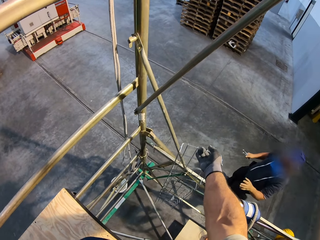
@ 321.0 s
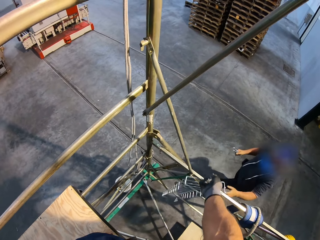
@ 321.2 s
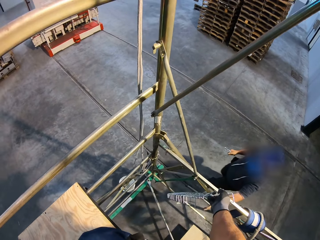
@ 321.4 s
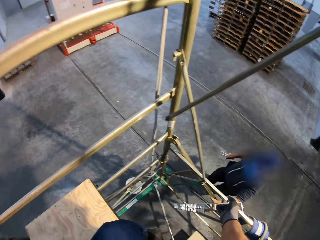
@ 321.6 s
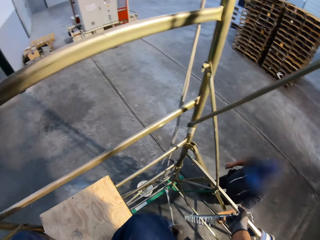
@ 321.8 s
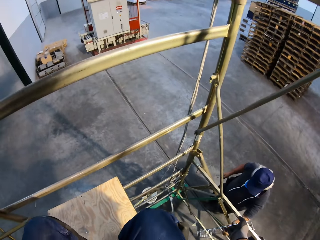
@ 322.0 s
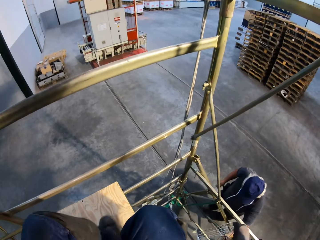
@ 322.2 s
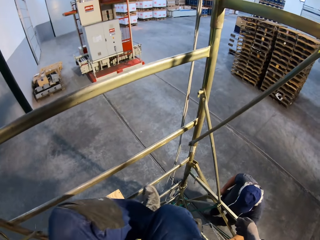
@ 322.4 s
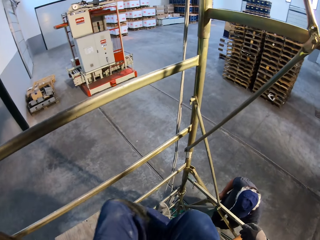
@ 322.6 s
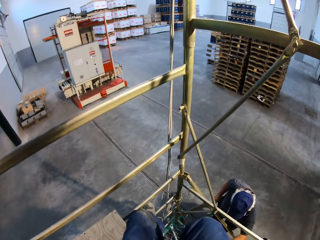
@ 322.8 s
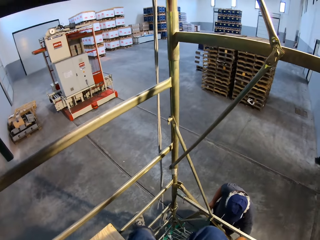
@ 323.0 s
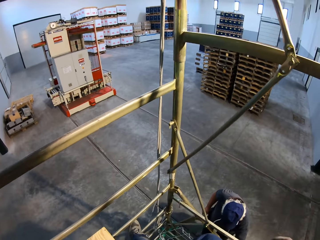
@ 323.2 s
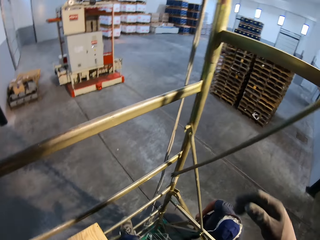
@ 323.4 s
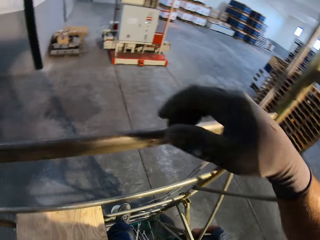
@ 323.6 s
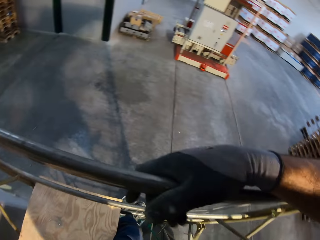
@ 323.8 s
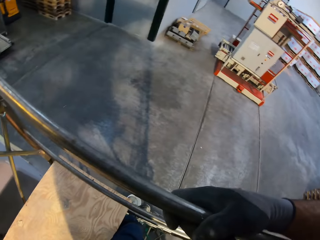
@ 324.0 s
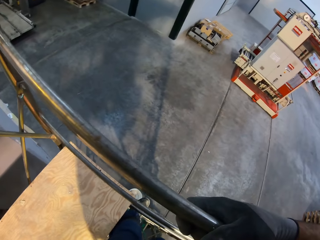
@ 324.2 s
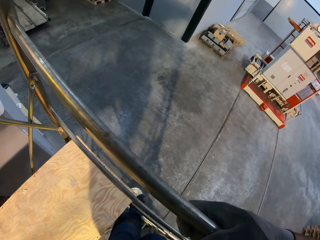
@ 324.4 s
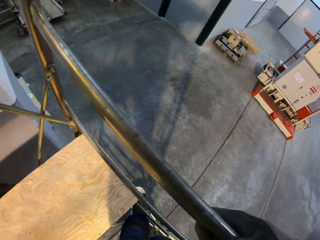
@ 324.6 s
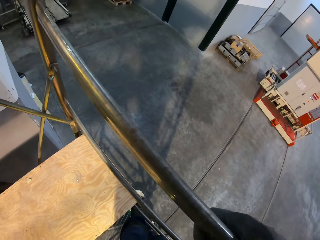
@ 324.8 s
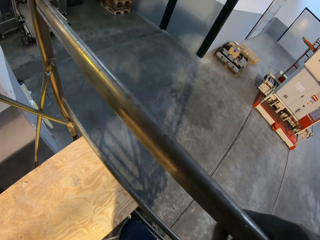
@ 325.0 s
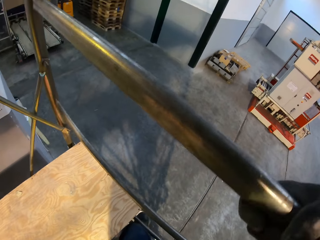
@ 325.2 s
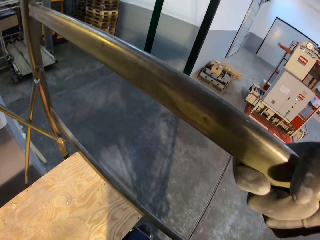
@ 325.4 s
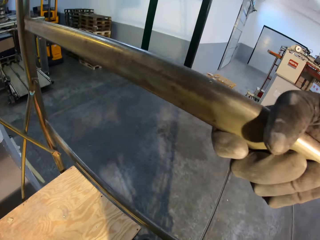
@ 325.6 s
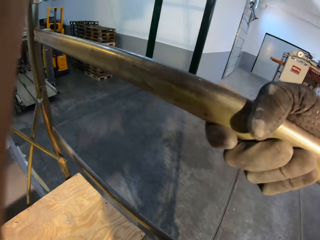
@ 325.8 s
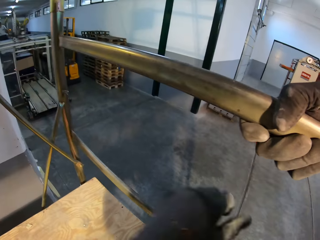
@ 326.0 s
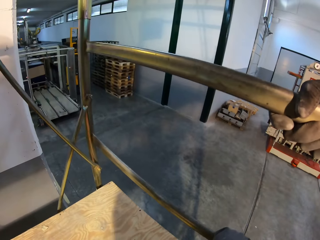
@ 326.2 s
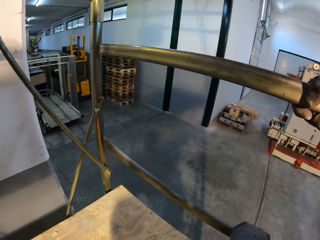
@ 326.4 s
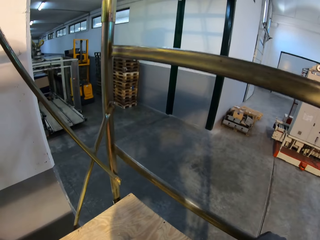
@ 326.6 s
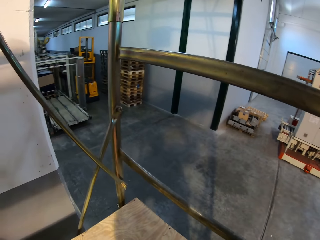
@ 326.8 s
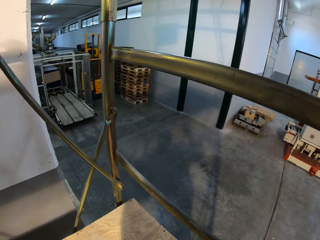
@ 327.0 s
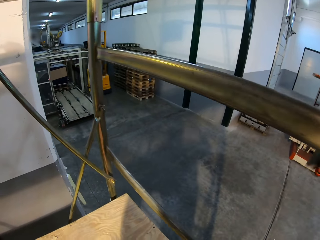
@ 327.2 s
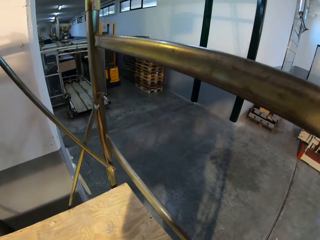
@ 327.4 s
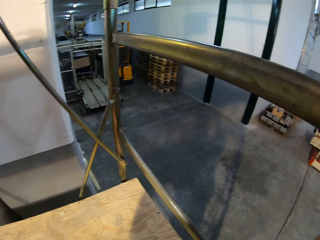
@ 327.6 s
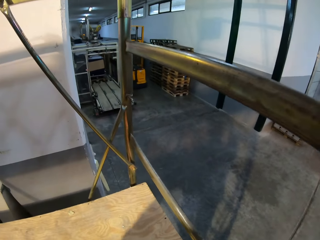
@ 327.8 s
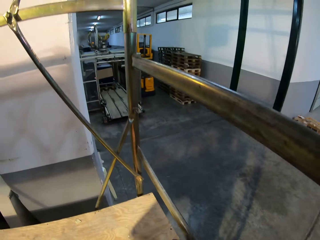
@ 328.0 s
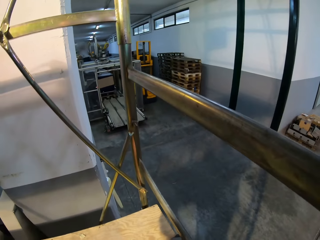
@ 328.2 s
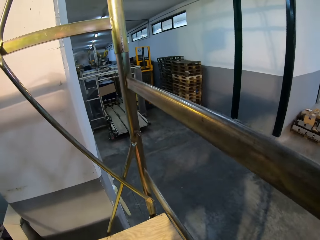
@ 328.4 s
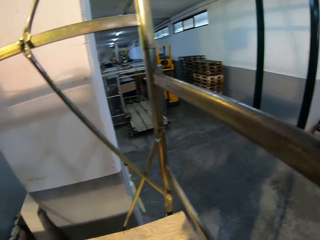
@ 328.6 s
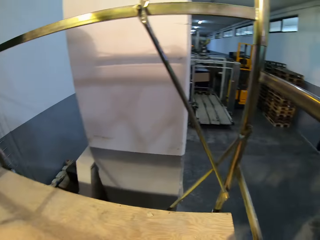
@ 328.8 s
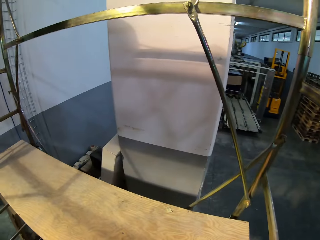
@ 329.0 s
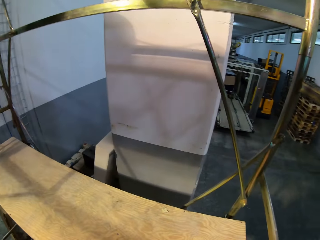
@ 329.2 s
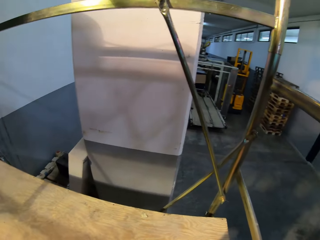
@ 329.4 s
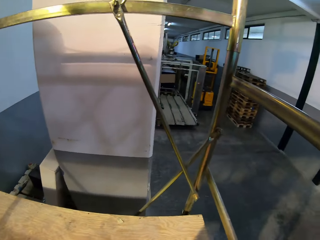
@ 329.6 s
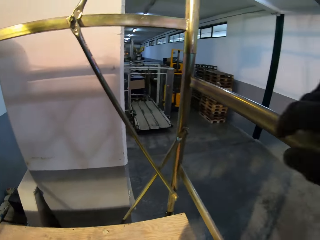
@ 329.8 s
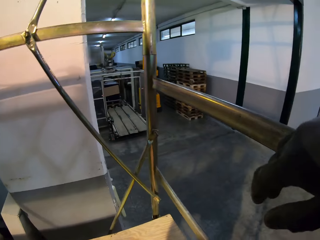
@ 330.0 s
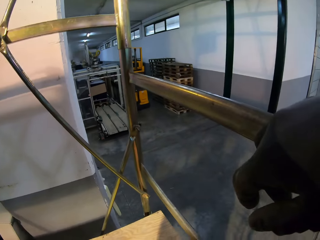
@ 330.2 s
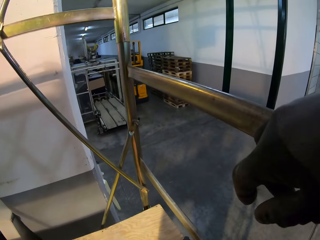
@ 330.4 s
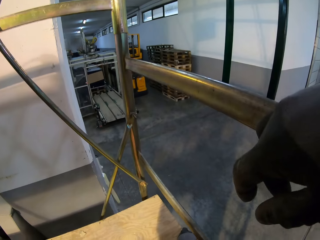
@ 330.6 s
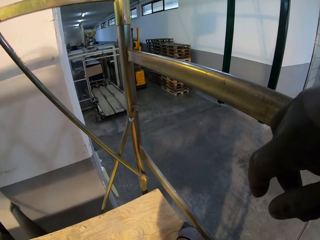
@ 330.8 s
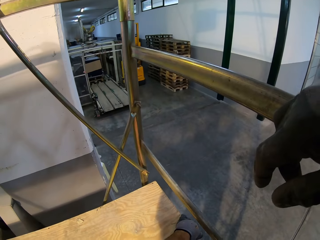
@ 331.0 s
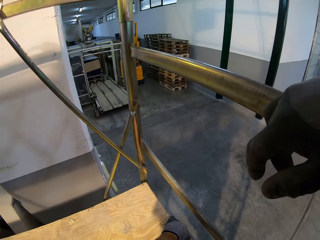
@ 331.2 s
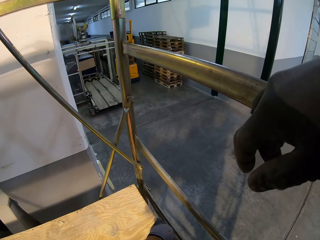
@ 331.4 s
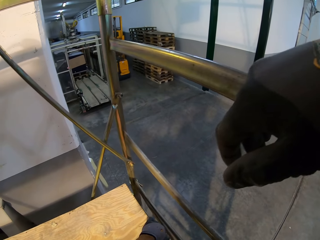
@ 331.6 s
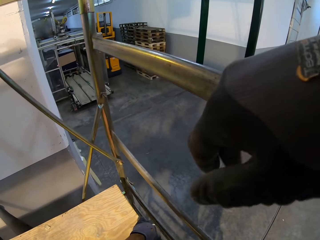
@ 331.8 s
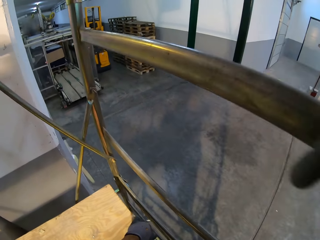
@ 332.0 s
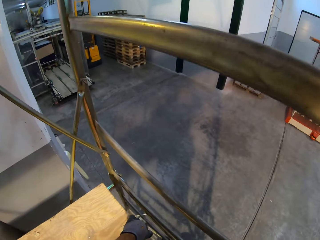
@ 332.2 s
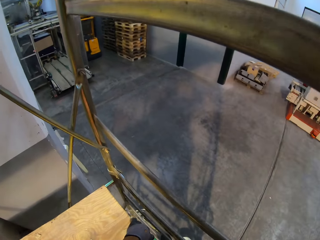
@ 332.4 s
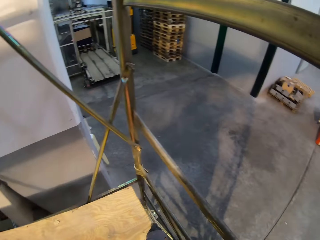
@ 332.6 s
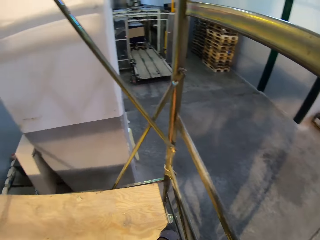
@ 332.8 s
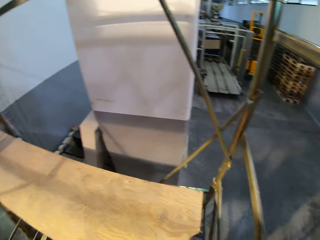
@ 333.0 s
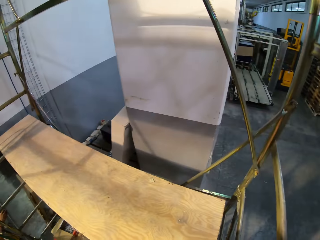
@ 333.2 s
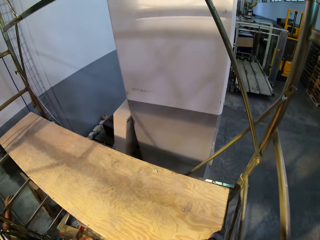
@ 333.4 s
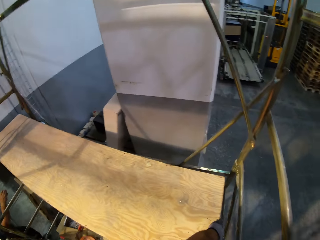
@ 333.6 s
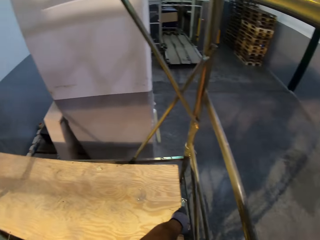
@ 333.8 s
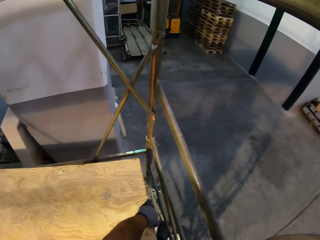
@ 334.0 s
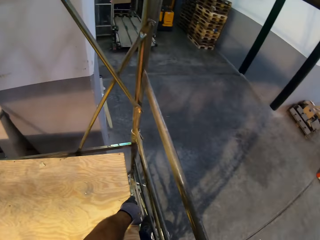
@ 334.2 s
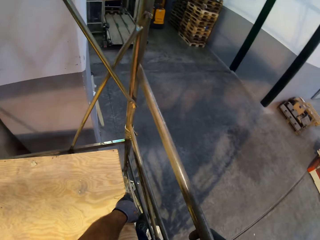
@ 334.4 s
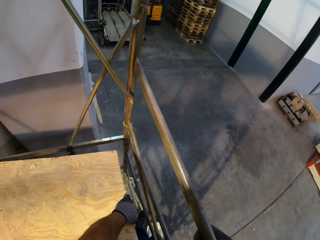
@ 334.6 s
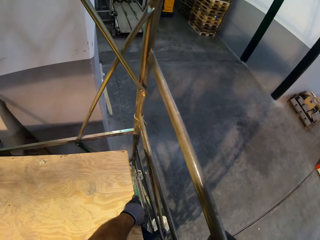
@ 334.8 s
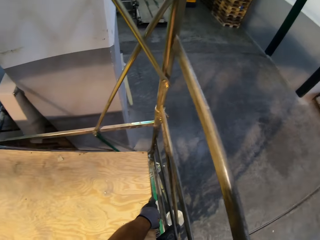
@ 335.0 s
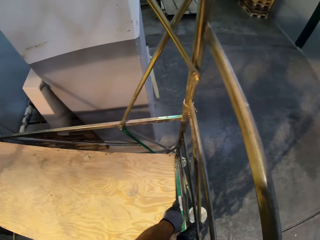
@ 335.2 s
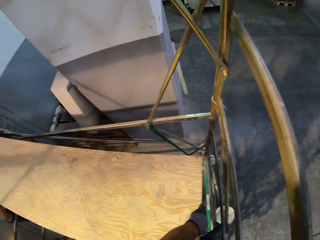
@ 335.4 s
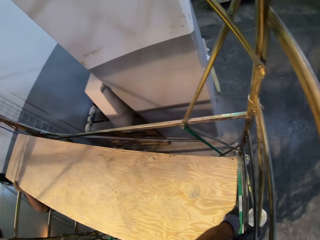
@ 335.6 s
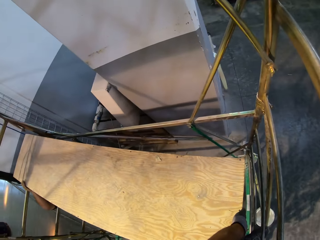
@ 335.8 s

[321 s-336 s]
The camera wearer gives the wire grid to a man. The man takes the wire grid. The camera wearer puts down his hand. He fixes the block of wood in position. He moves the piece of wood.

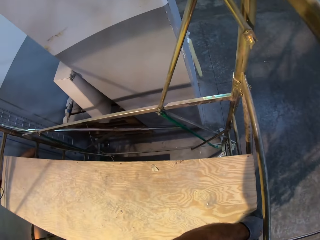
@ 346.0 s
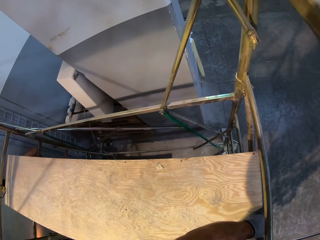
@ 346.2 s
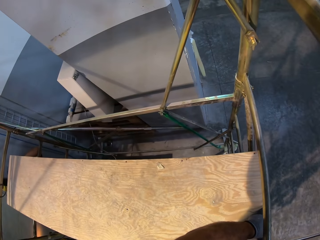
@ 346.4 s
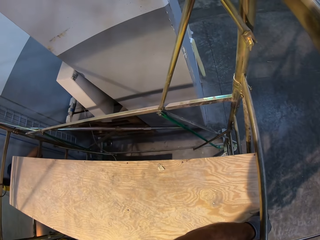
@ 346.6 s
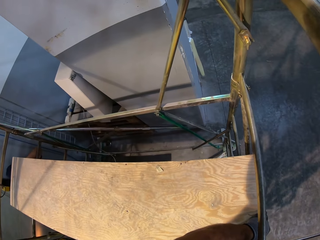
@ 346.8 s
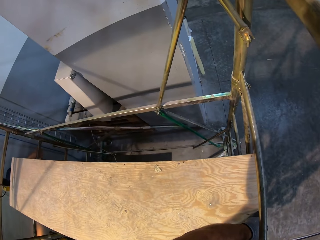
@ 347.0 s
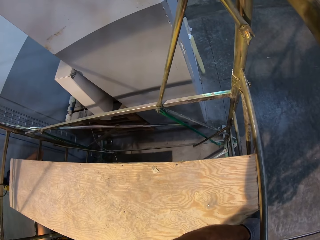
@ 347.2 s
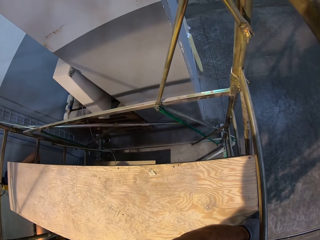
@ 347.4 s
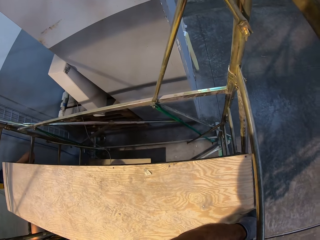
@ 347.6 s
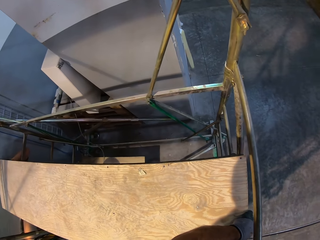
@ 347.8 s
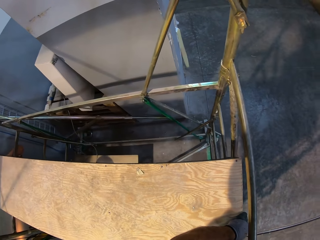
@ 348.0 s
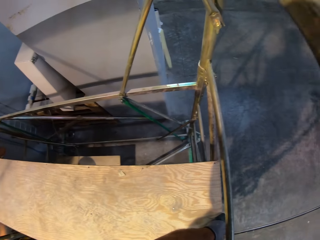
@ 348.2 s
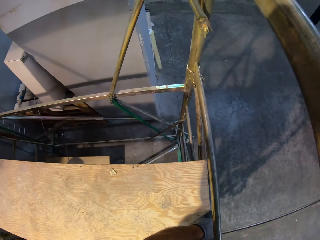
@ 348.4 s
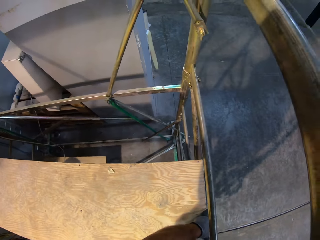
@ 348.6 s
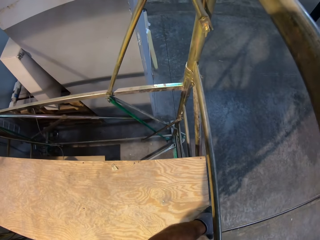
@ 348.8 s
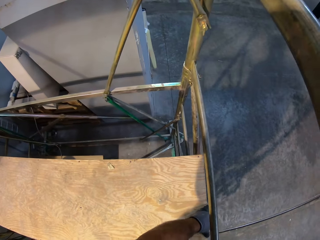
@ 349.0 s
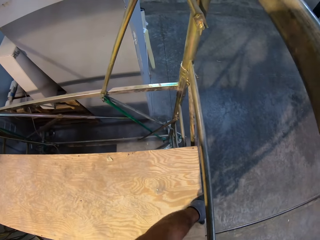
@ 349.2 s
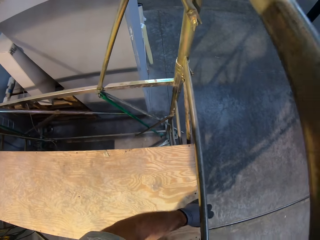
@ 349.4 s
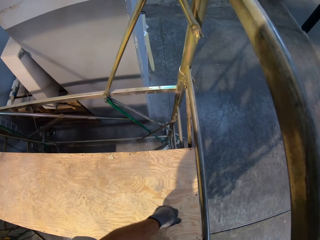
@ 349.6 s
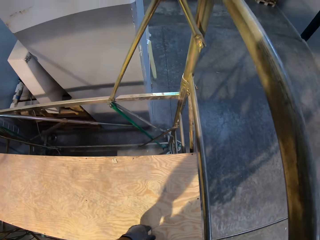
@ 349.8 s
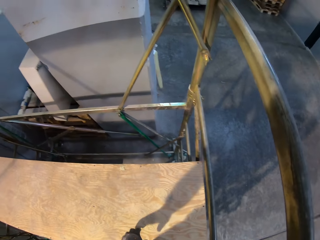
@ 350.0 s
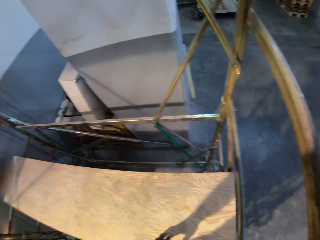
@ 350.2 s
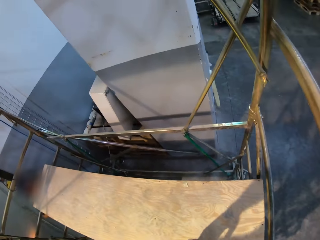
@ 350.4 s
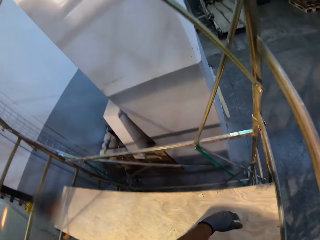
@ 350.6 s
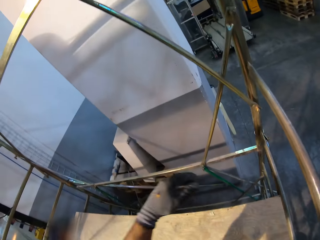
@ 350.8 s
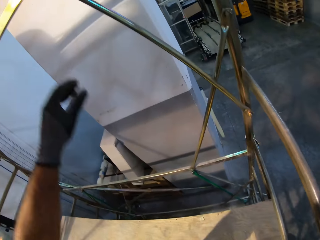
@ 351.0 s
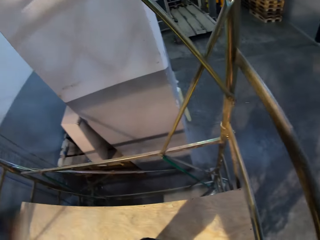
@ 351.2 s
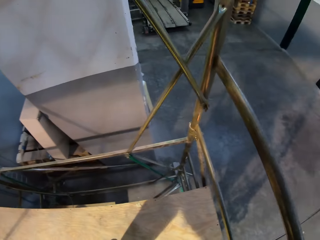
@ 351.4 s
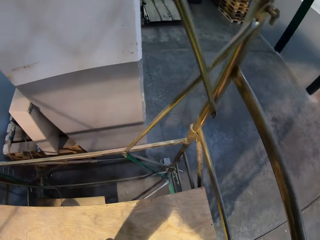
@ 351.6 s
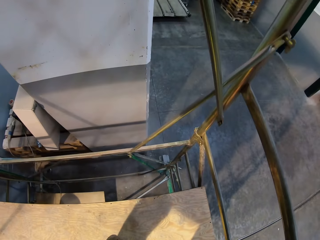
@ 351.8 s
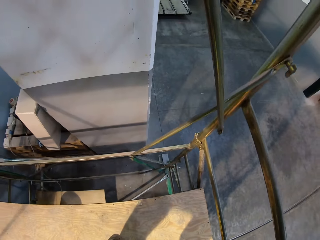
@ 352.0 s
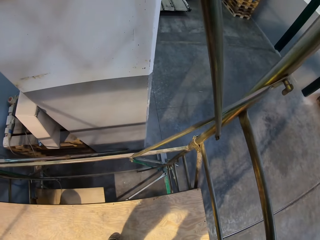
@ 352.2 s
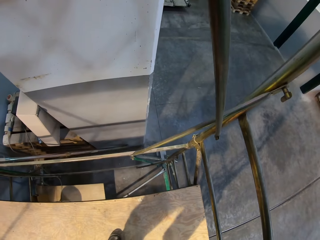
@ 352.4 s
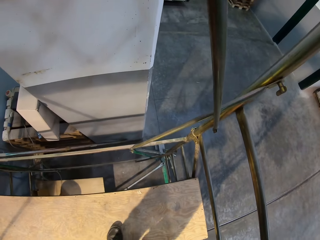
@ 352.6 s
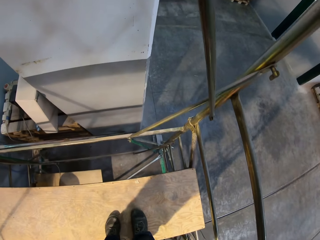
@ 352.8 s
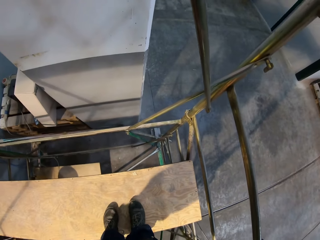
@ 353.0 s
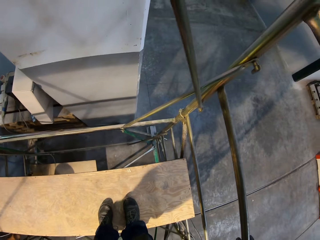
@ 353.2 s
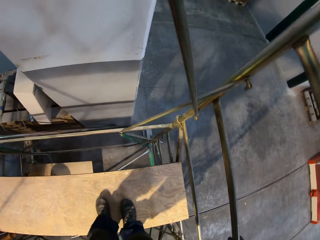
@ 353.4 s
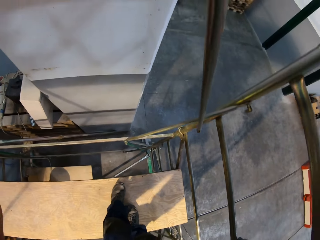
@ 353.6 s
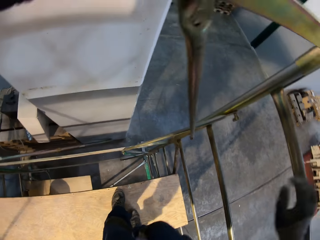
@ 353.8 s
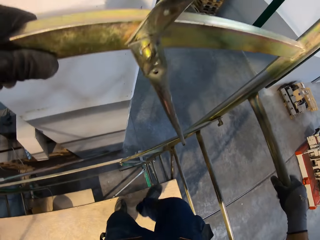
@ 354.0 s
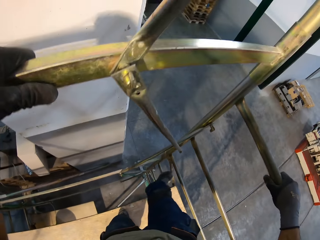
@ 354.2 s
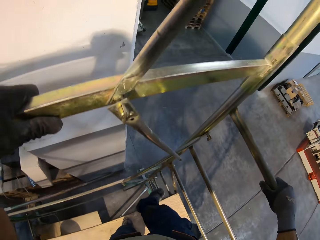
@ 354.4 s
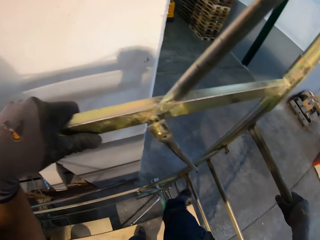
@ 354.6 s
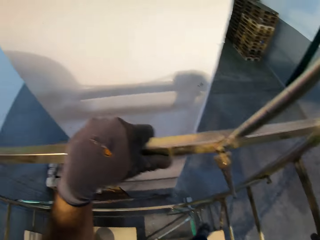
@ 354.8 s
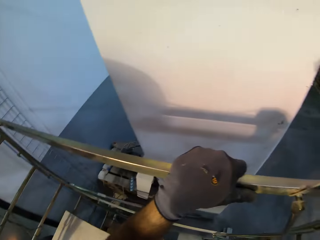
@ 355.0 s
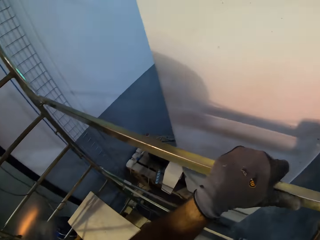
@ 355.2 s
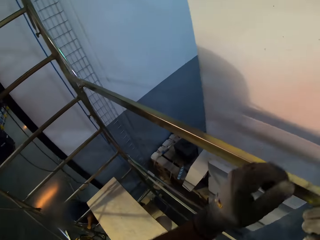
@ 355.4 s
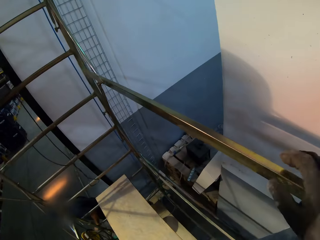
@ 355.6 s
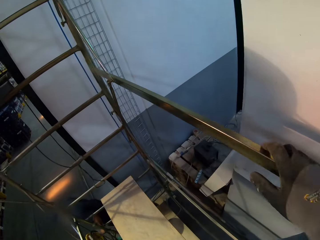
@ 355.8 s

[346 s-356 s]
The camera wearer puts down the piece of wood. They stand on the piece of wood.
